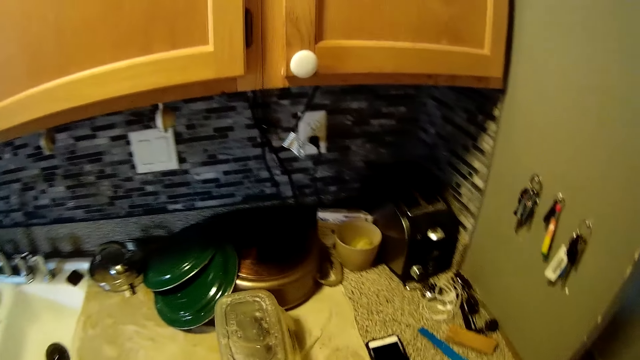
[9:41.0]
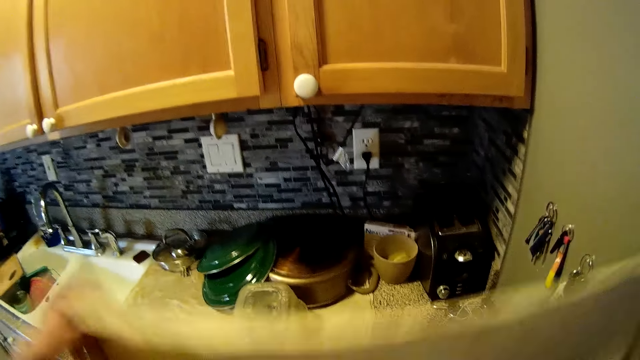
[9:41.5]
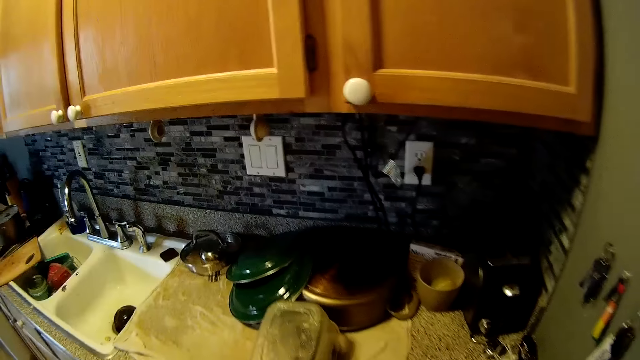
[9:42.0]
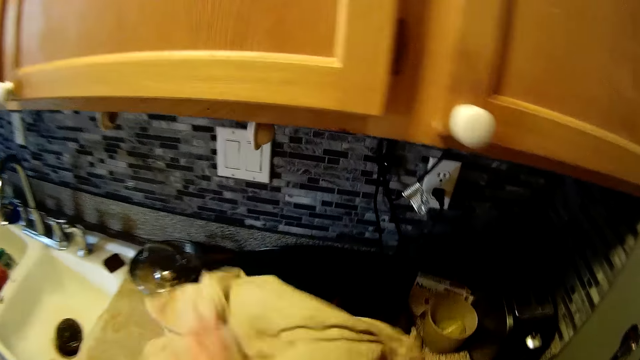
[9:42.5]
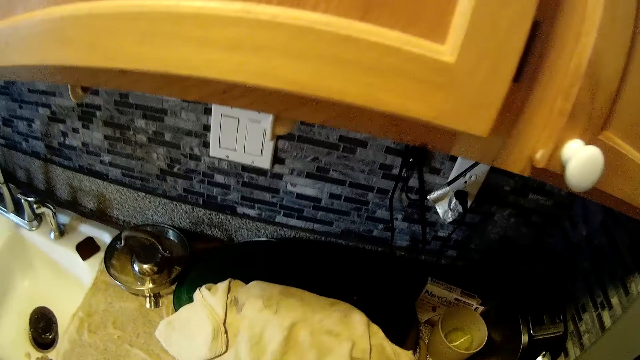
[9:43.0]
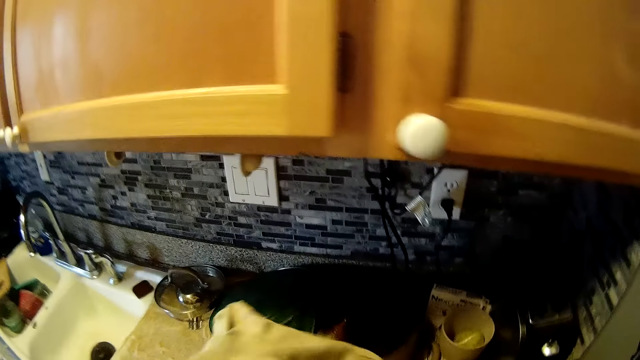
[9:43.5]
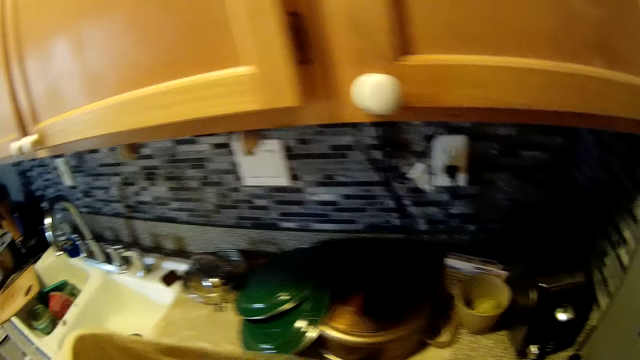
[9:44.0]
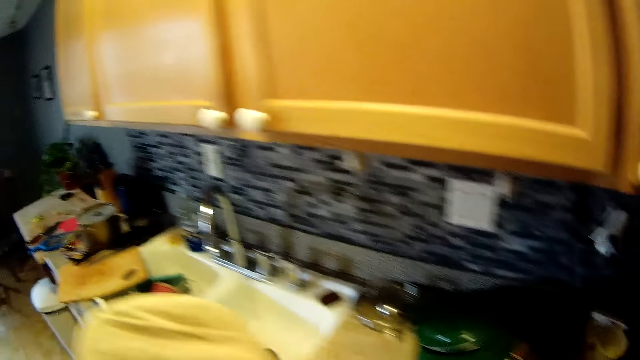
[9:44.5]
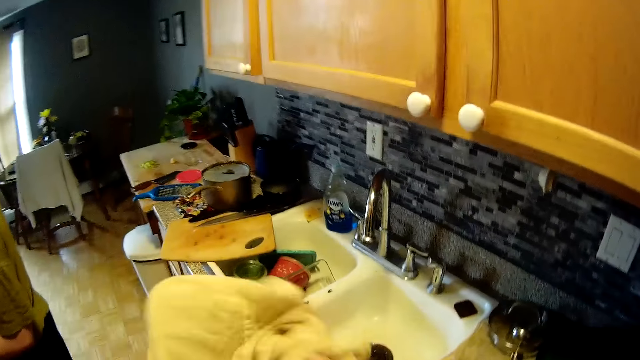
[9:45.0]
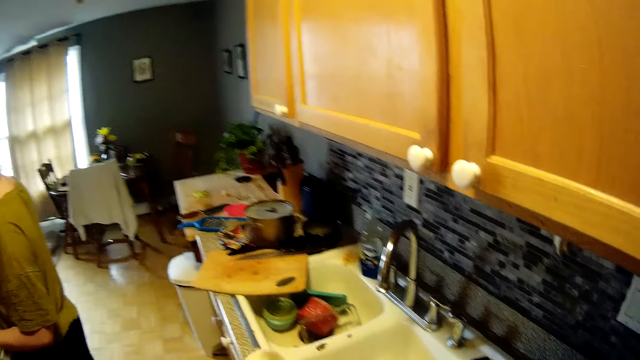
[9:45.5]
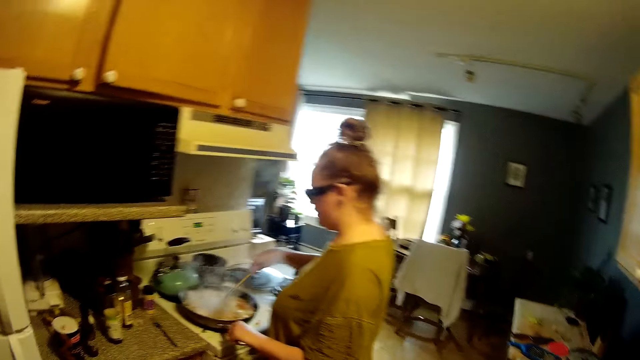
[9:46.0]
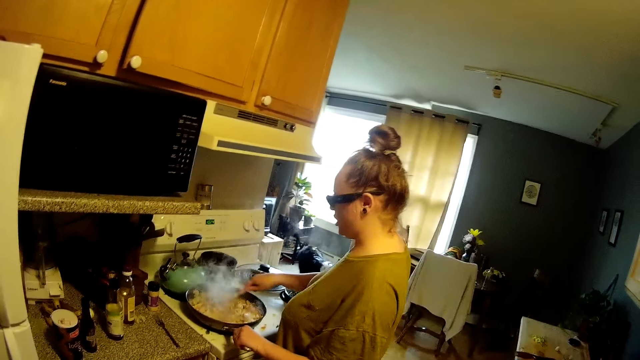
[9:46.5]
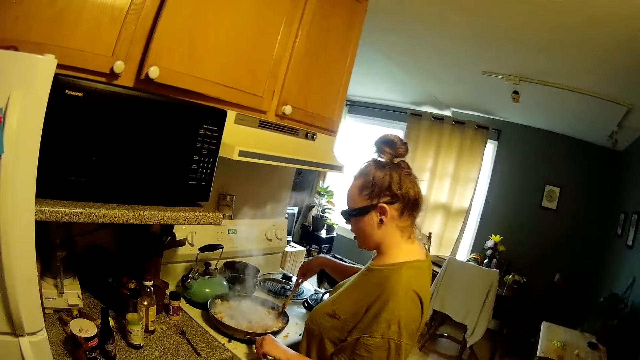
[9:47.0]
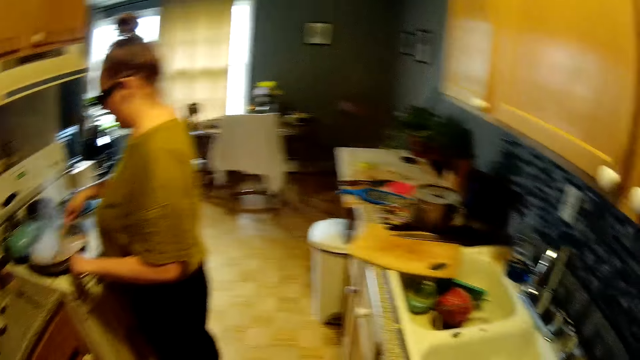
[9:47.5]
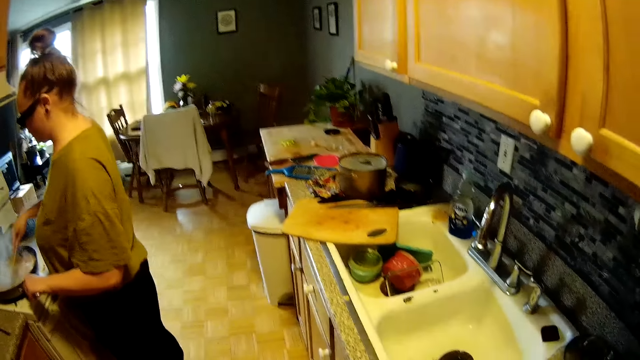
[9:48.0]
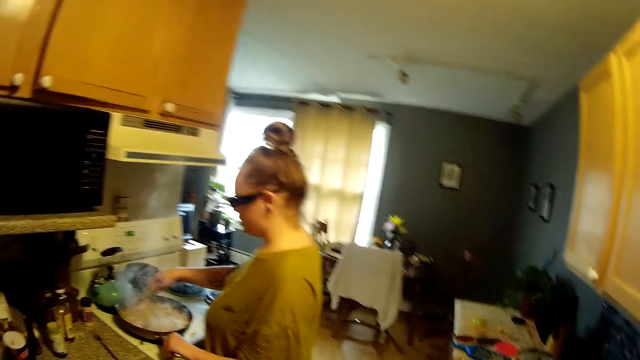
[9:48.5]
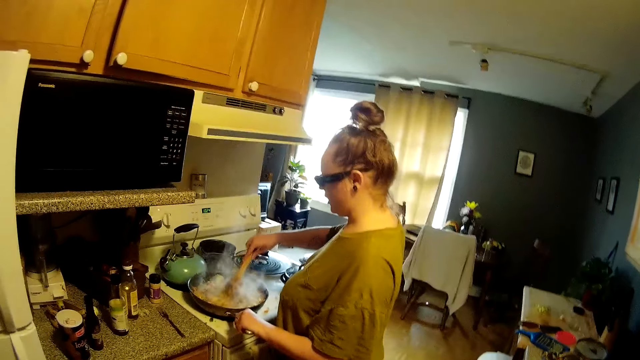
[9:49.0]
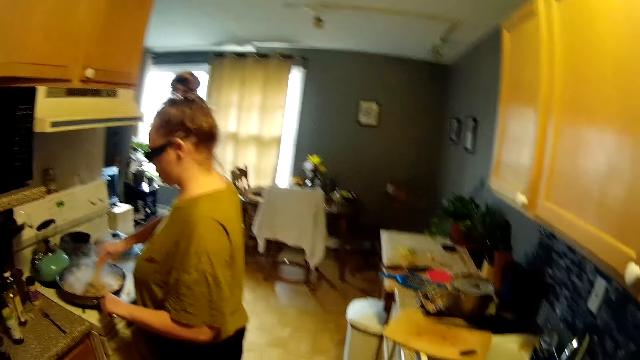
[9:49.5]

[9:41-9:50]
The camera wearer holds the towel with both hands. He puts the towel on the kitchen slab with both hands. He picks up the towel with his left hand. The woman wipes the cooking pot with the towel. The woman turns fries on the cooker with a turner in her right hand. The camera wearer cooks food in the kitchen.

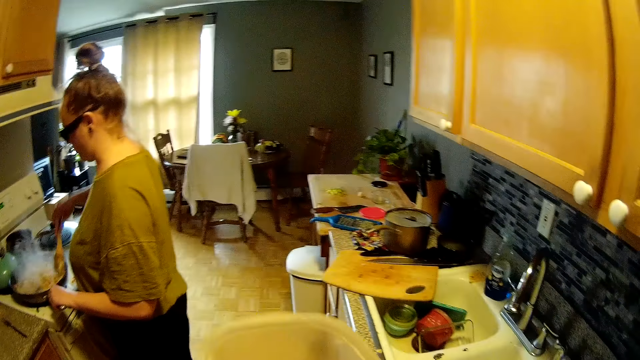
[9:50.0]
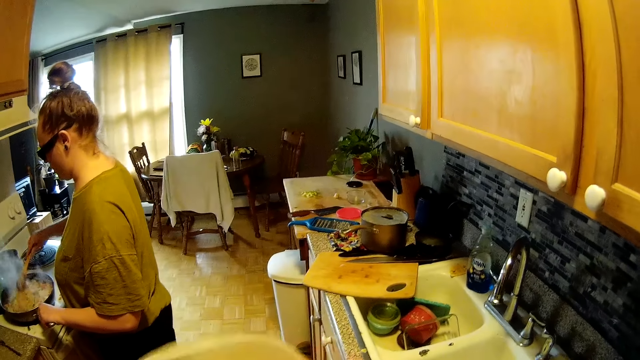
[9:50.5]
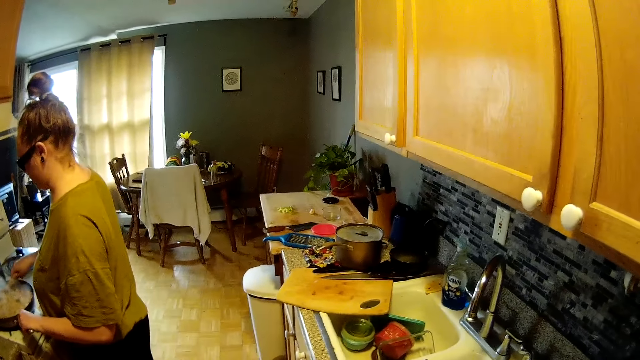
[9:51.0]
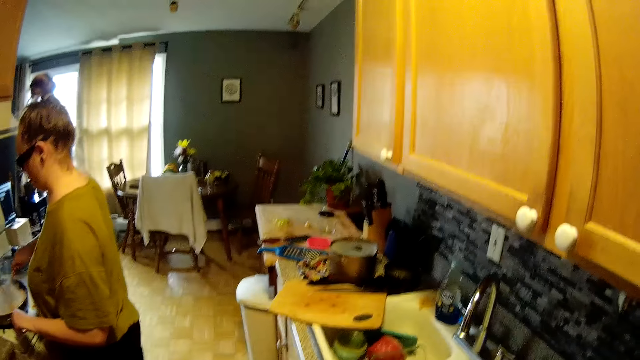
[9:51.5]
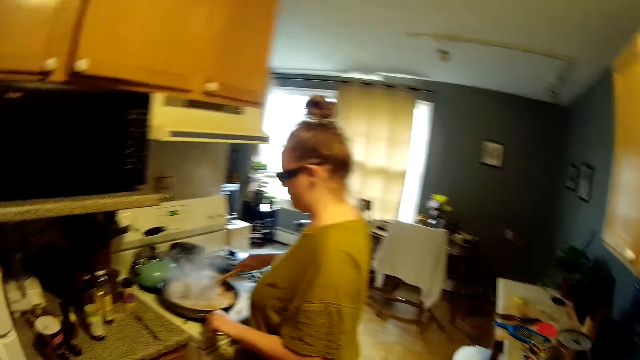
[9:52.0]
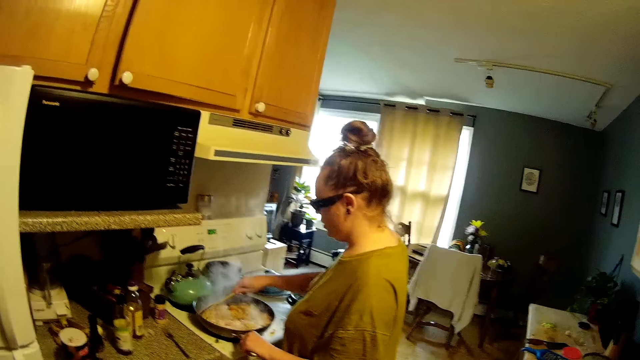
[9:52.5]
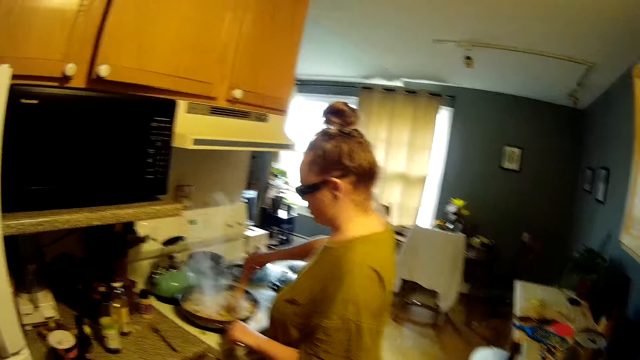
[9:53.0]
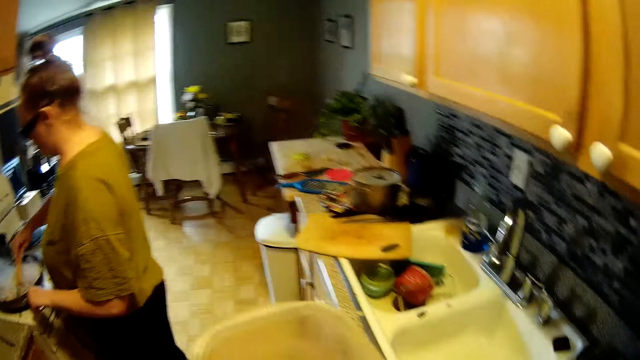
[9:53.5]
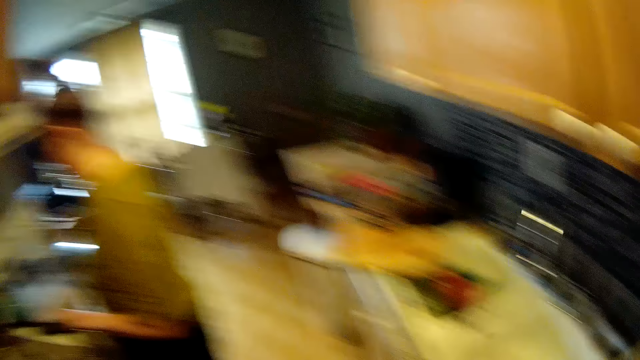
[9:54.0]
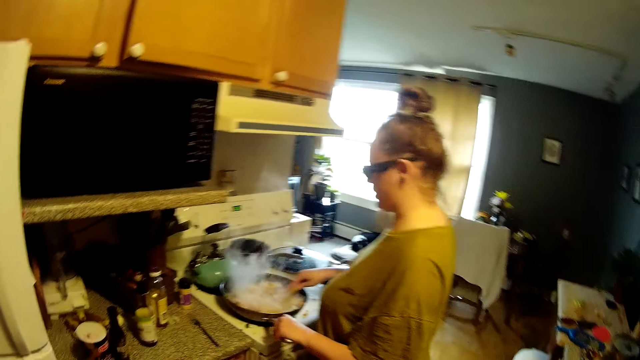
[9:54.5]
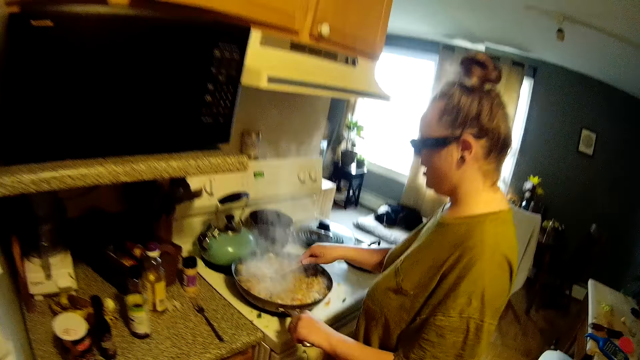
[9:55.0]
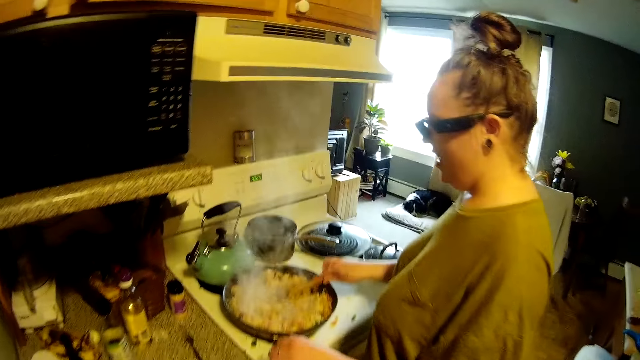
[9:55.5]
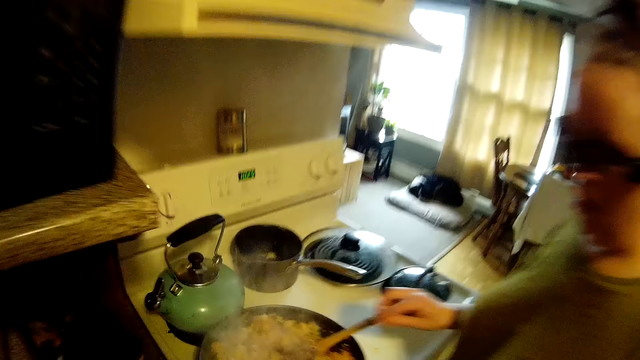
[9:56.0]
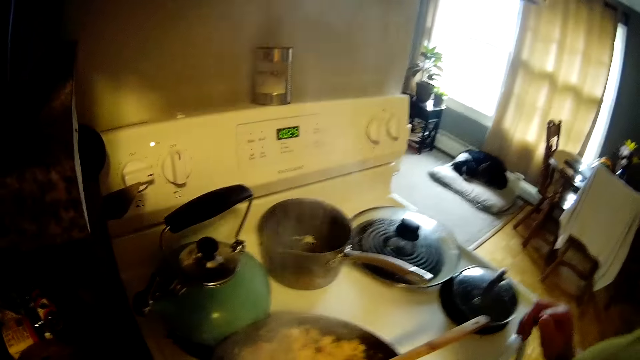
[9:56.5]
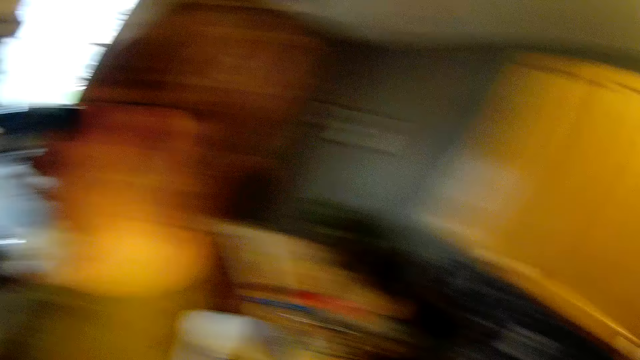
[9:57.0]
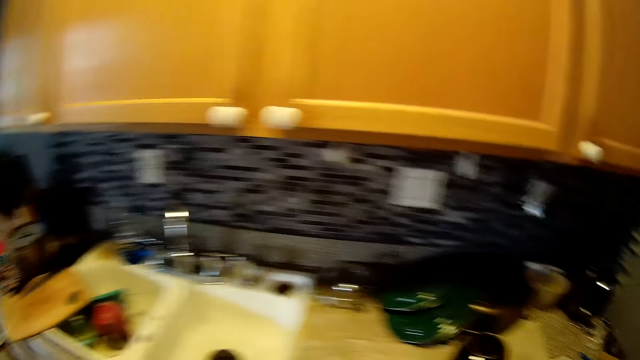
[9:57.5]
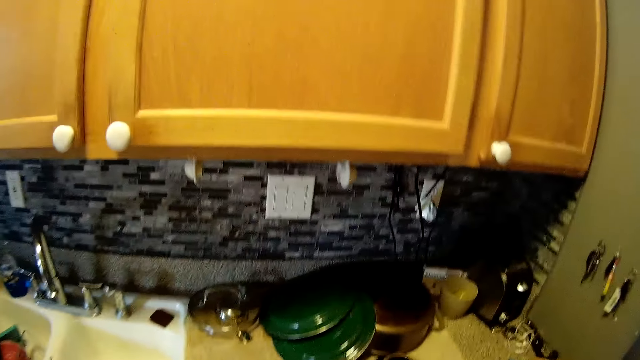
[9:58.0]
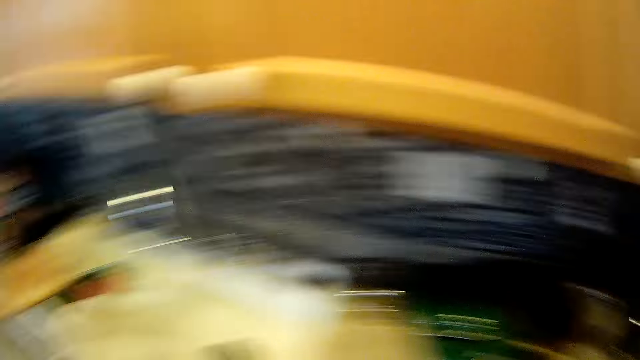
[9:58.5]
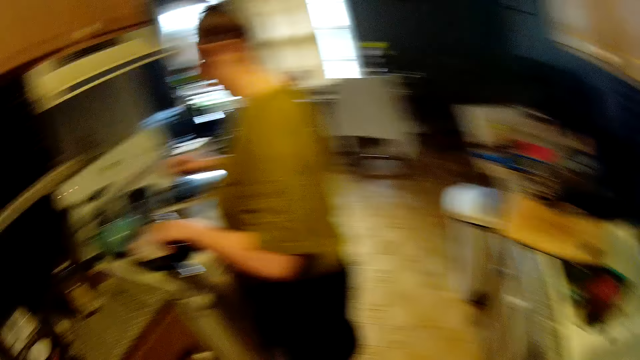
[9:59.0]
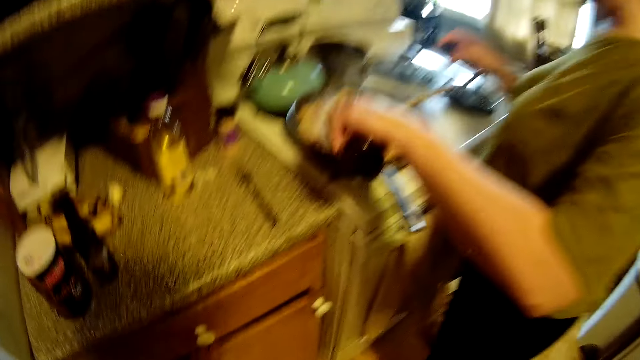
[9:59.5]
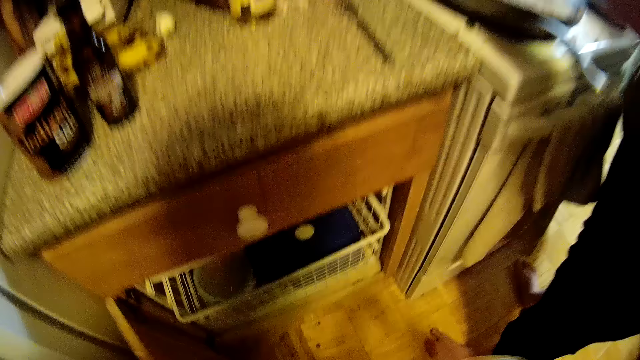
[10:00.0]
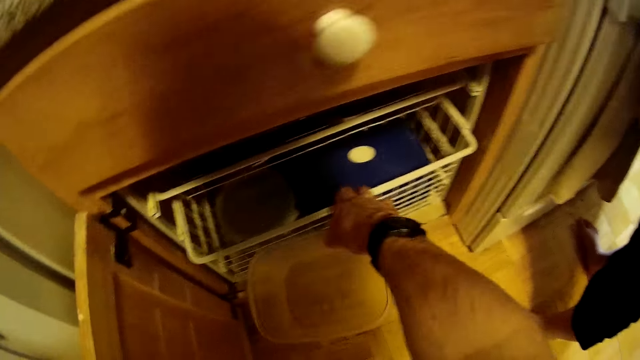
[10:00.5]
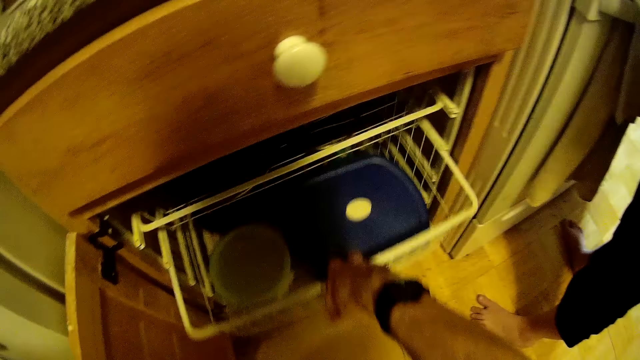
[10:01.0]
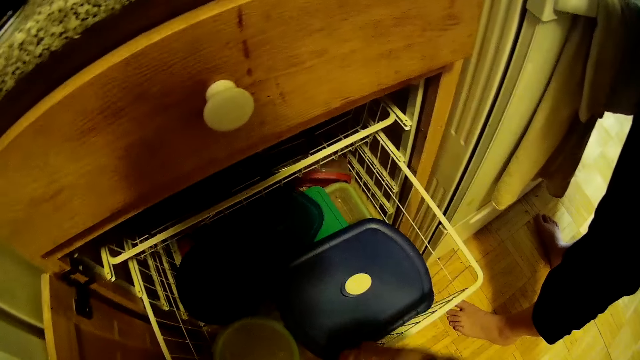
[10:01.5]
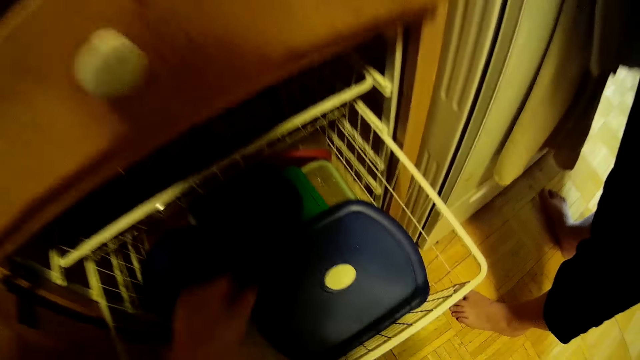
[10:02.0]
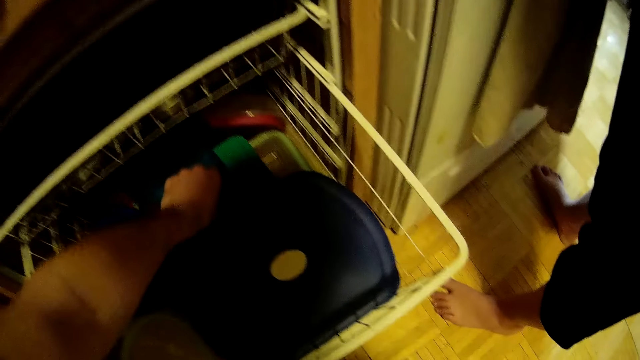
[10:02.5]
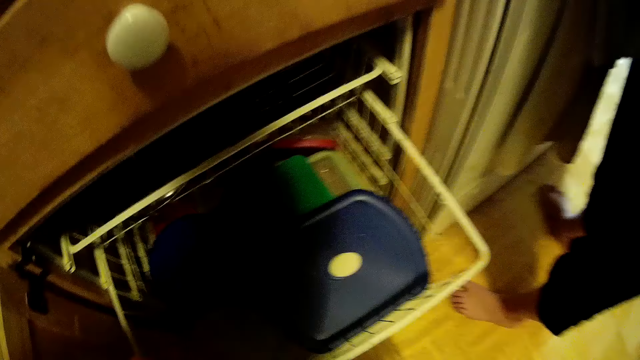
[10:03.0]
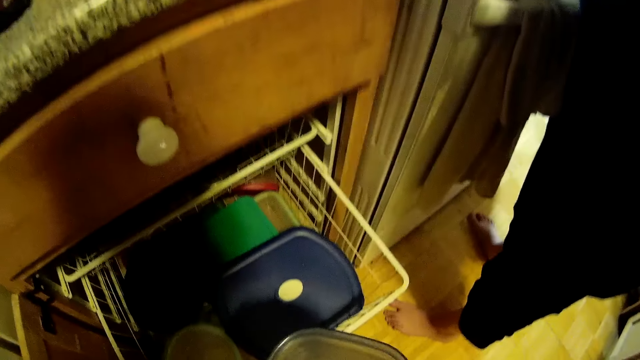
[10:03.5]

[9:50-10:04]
The camera wearer holds a plastic in his hands. The woman wipes the cooking pot with the towel. The camera wearer cleans the plastic with the towel in his right hand. He cooks food in the kitchen. He opens a cabinet with his left hand. The woman picks a food container from the cabinet. The camera wearer draws out the wire basket in the cabinet with his right hand. He picks up a cover in the wire basket with his left hand.
